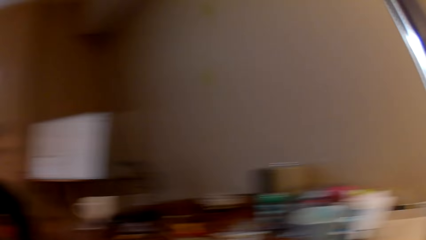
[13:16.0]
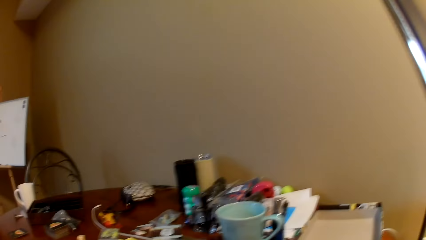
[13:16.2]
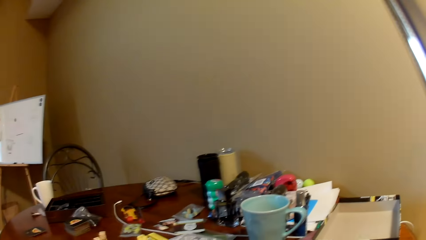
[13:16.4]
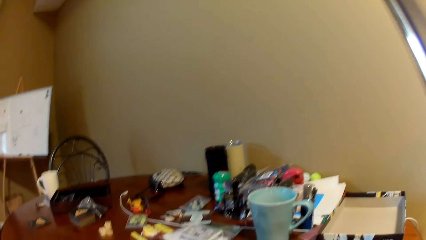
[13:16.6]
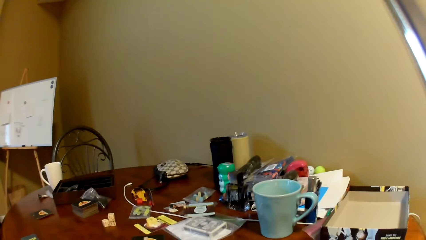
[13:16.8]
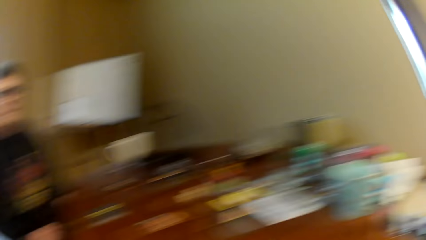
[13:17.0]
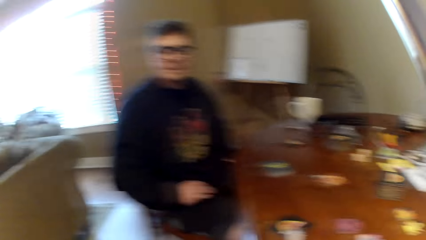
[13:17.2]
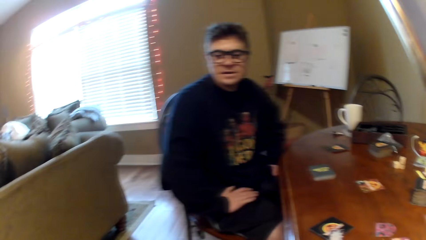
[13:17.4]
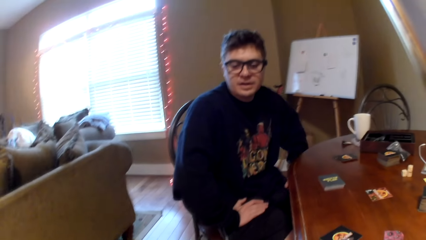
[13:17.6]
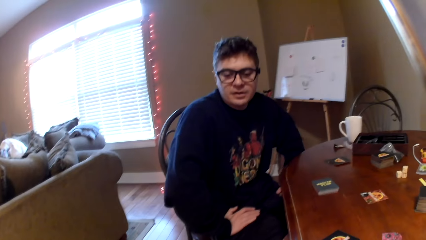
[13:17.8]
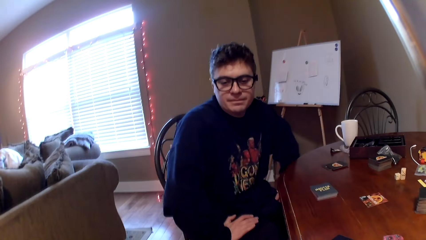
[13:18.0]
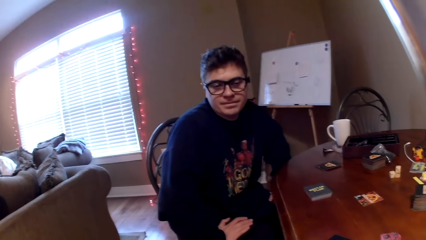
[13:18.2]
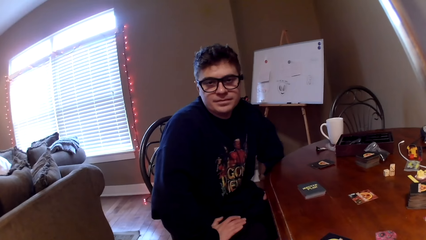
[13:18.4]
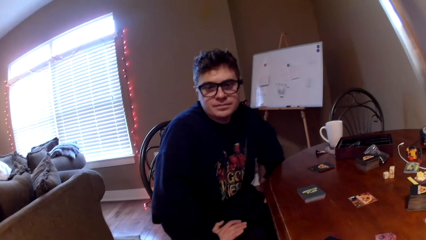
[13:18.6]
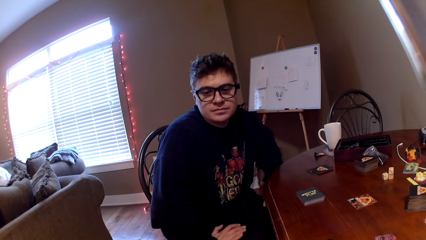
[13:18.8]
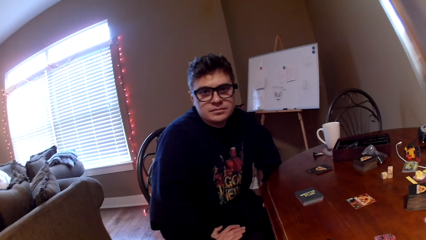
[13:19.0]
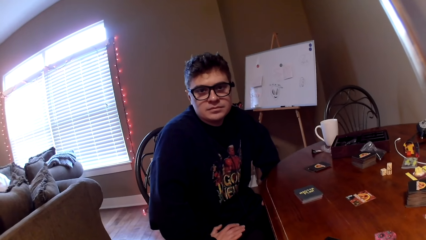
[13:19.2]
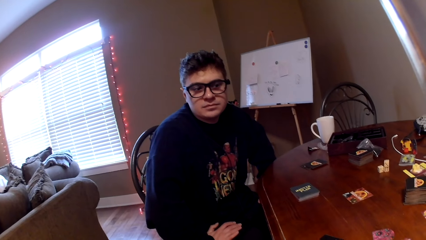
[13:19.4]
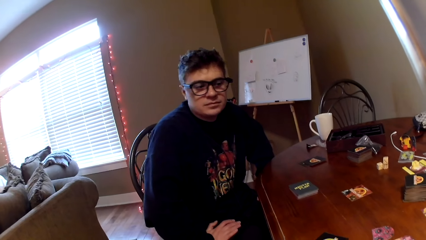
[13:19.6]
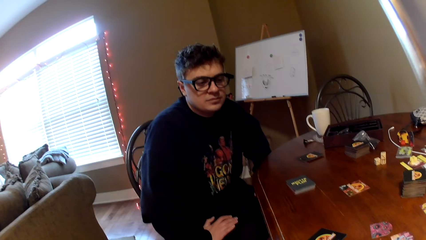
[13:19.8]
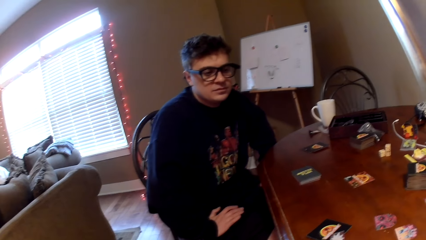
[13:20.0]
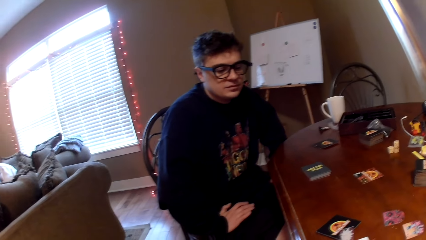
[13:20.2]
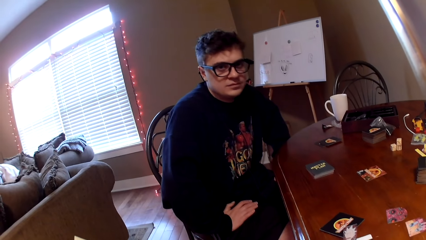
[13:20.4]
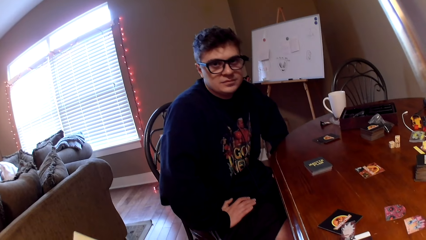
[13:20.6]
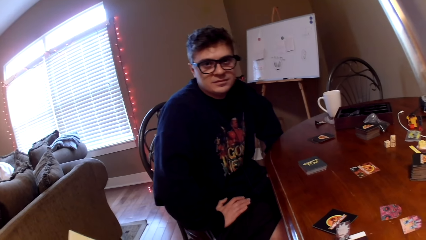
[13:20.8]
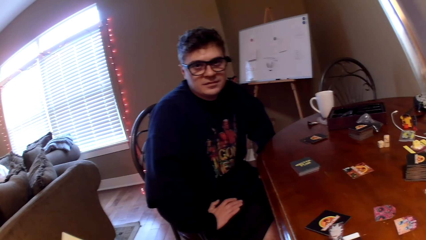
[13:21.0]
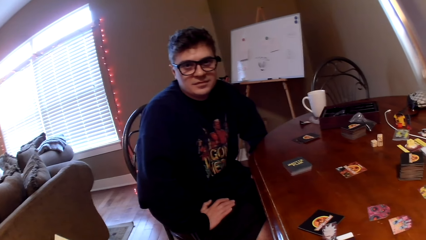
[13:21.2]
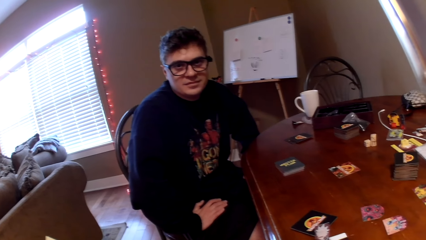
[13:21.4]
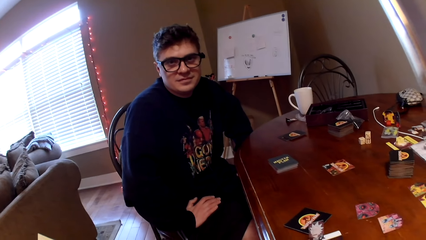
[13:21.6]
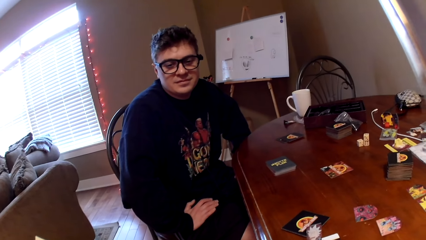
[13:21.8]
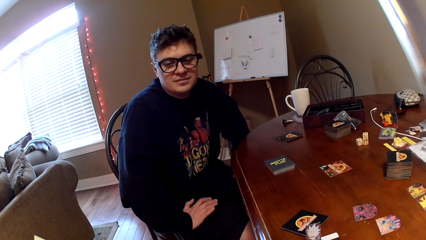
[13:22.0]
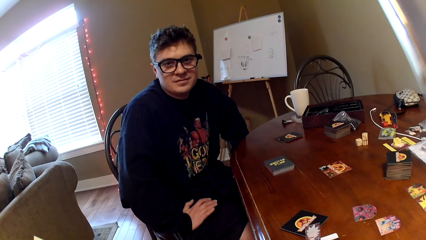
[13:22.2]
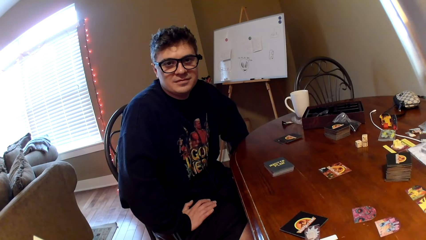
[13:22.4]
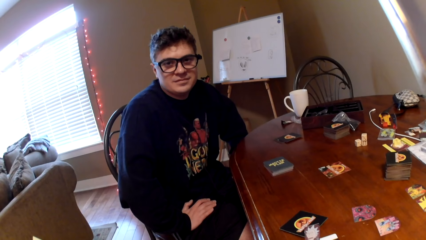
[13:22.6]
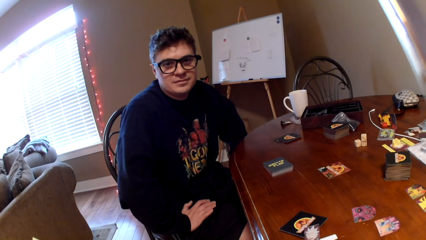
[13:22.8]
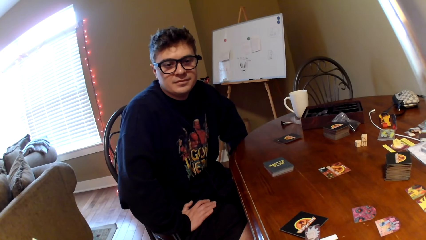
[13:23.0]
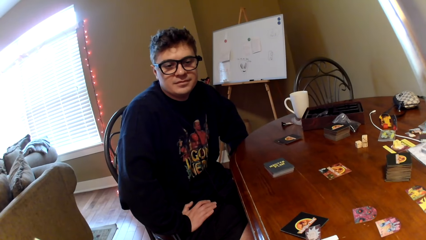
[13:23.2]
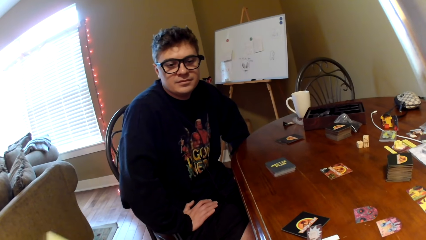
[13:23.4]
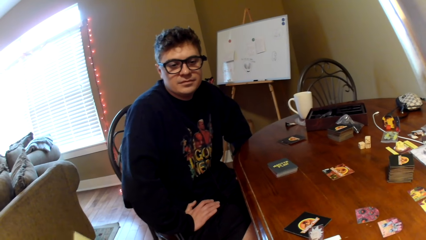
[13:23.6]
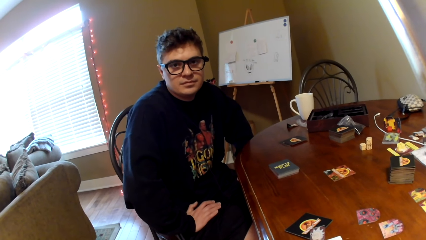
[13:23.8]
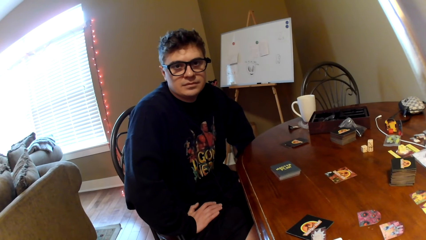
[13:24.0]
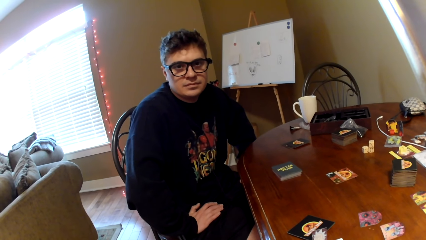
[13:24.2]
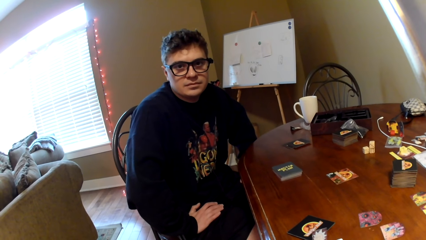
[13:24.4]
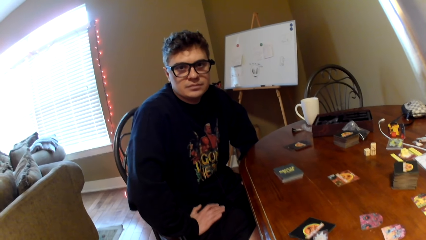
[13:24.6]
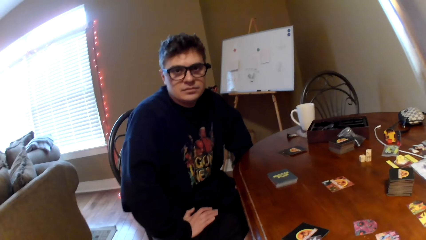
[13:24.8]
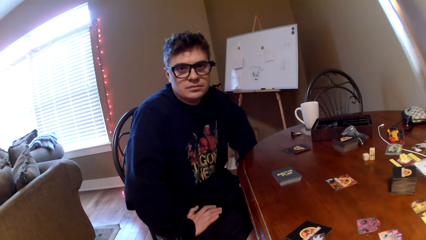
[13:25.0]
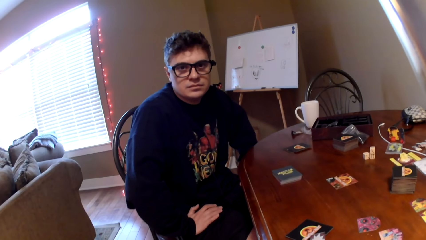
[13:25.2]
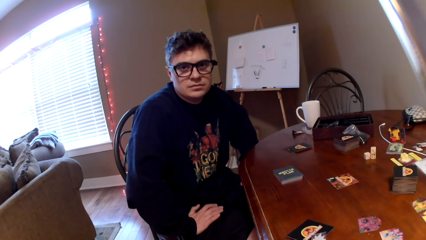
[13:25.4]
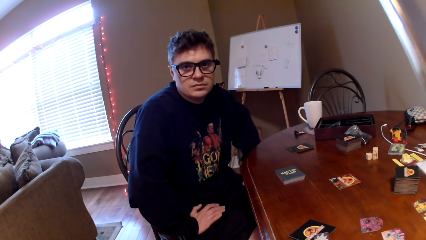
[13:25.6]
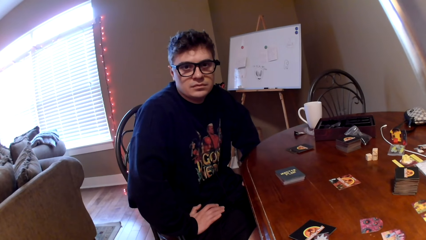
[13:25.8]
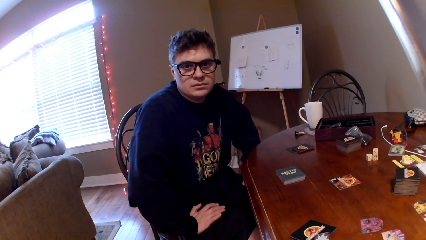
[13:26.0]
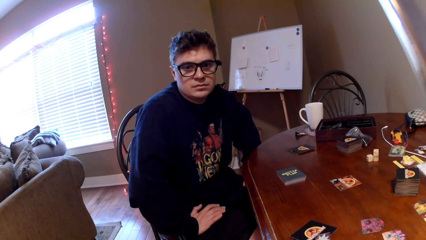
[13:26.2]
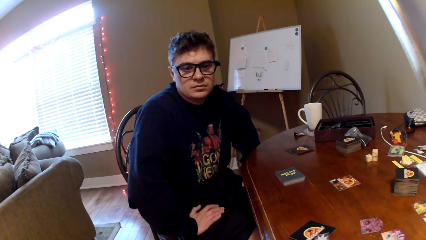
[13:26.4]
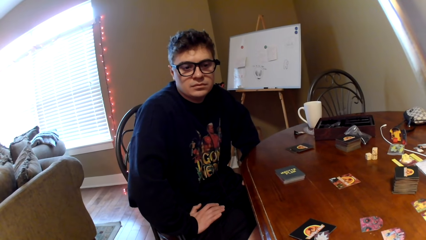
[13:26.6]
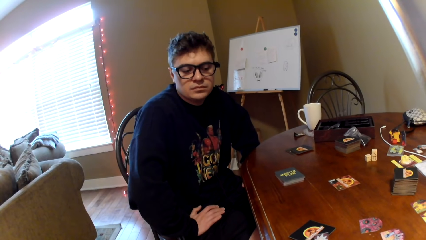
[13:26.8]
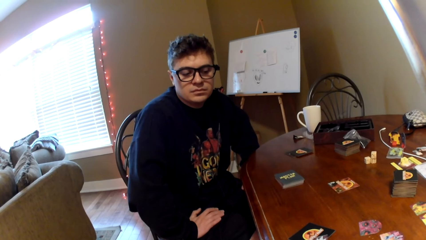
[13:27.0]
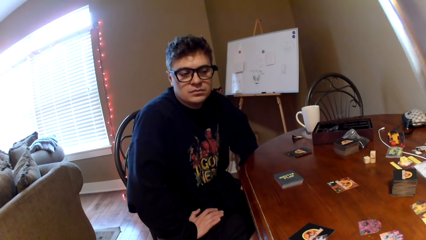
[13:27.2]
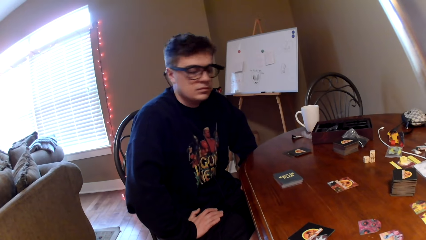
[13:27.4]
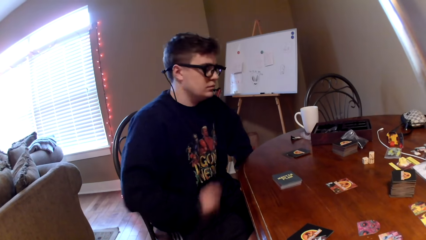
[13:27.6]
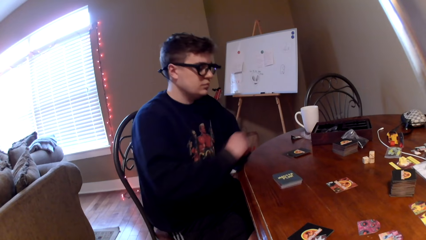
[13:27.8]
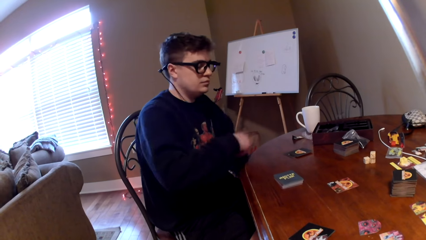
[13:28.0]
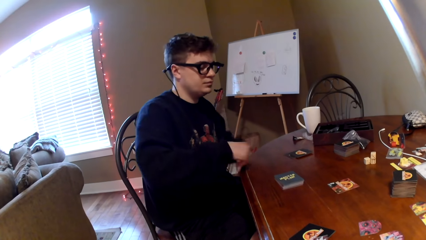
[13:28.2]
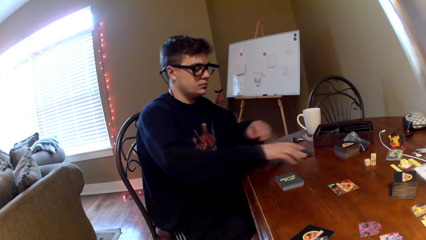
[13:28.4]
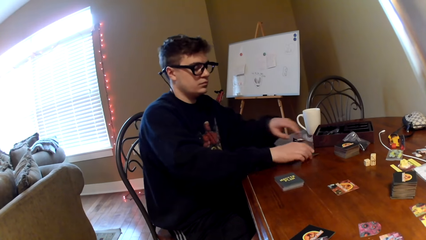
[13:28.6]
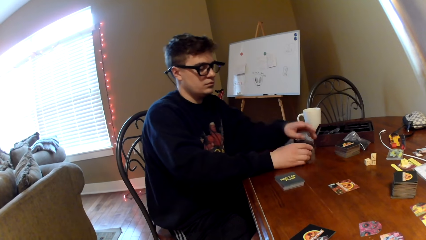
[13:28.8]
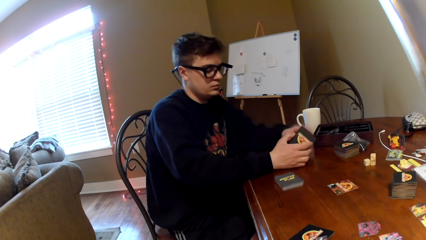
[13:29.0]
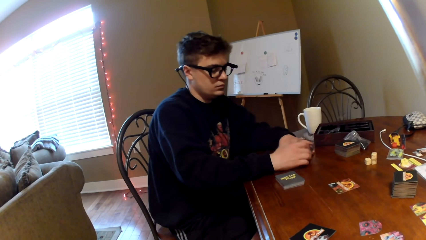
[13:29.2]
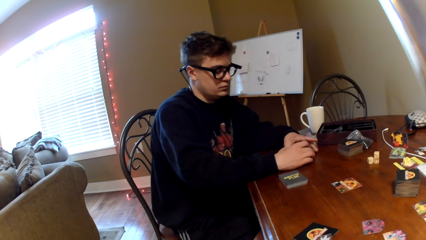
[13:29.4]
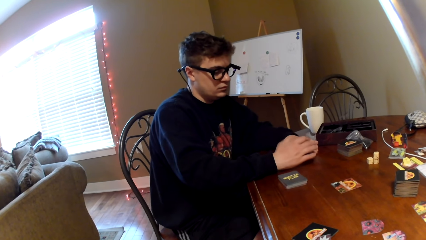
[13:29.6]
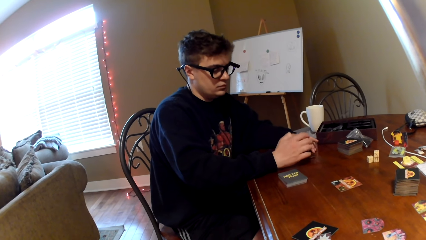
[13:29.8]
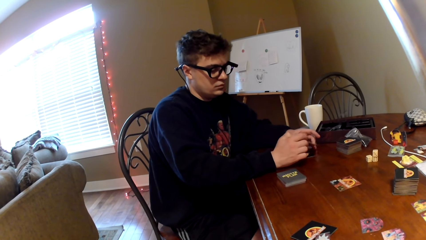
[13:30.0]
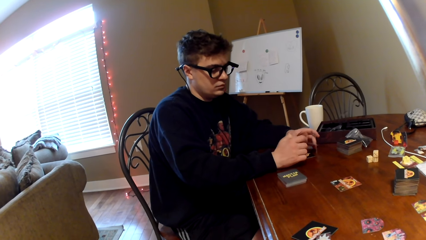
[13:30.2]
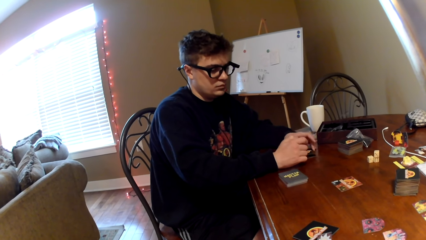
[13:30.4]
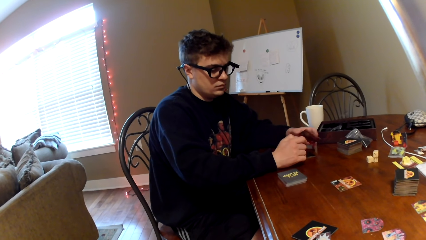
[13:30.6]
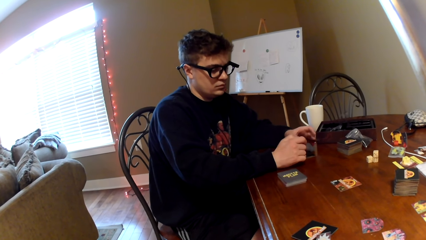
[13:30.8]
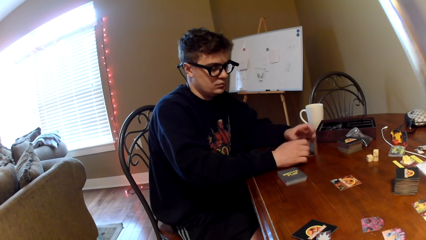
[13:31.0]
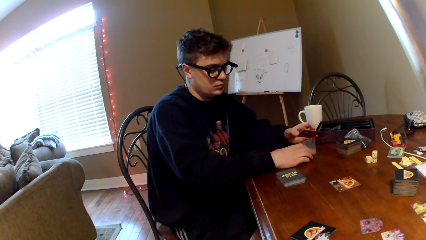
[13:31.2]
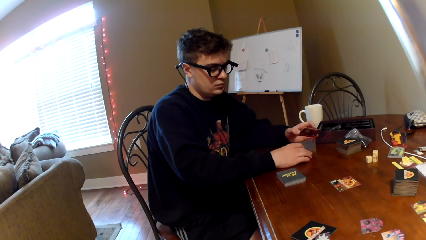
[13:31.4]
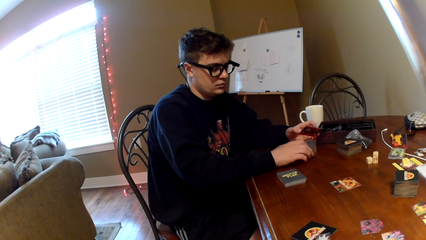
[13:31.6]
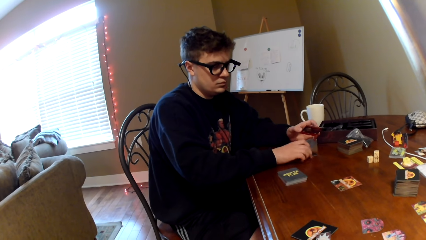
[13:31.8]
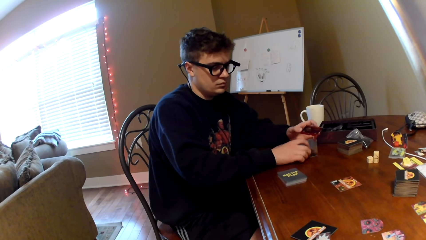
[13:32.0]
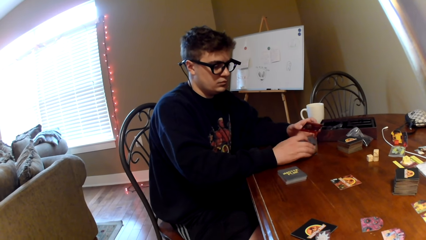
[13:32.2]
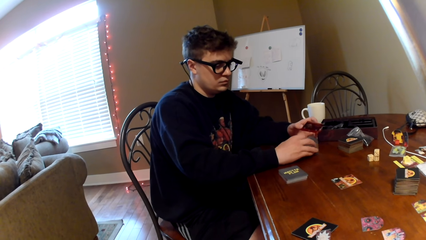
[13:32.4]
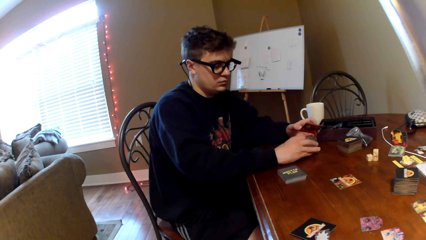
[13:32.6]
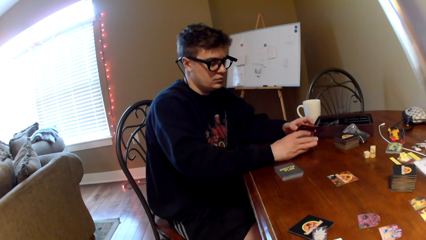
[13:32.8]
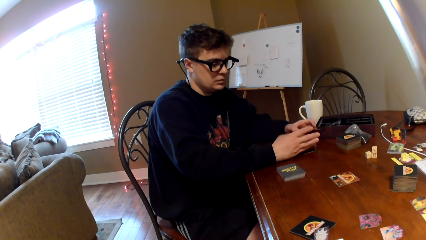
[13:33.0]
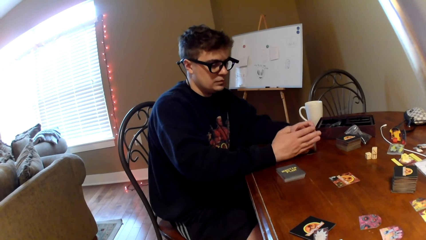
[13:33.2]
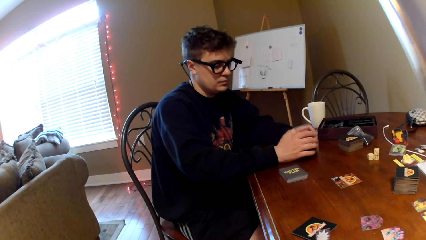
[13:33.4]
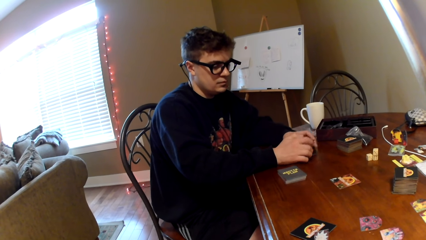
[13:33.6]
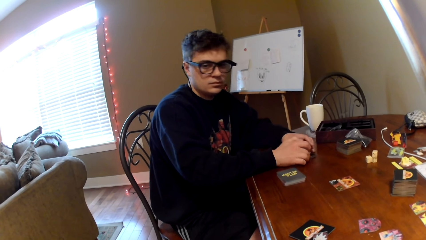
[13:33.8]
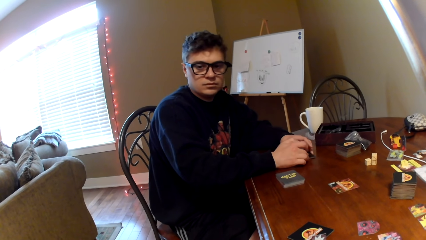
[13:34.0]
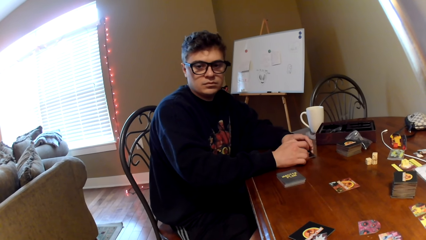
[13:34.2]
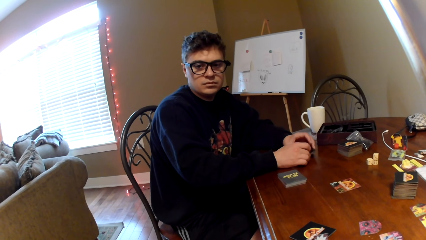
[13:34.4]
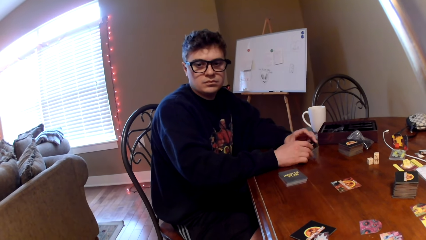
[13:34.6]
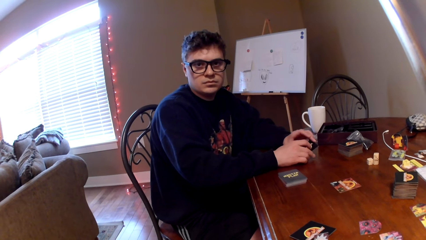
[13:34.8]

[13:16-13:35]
The camera wearer looks around. They look at the items on the table. They look at a man. The man converses with the camera wearer. The man moves both hands. The man holds the cards. The man touches the playing card. The camera wearer looks around.
